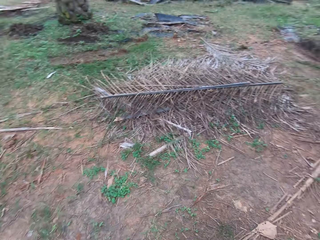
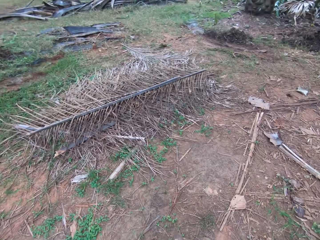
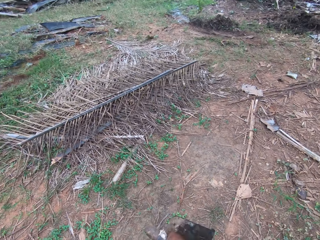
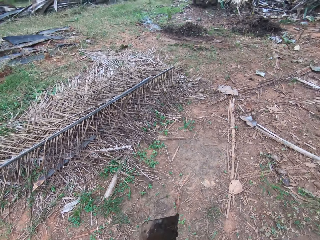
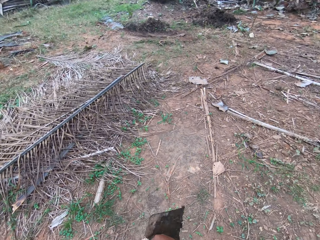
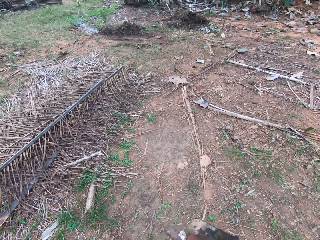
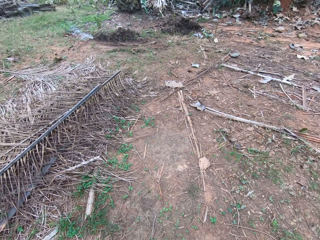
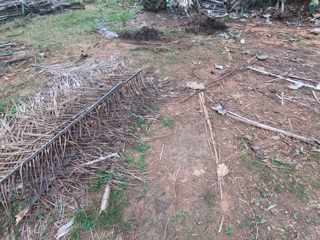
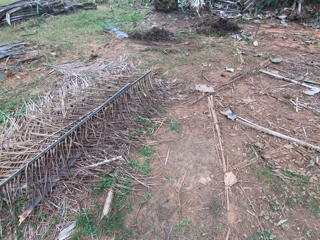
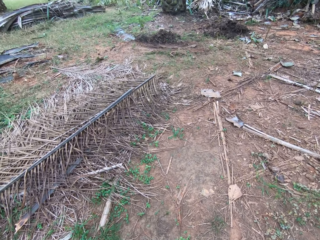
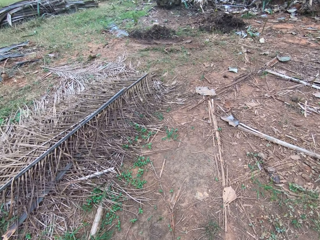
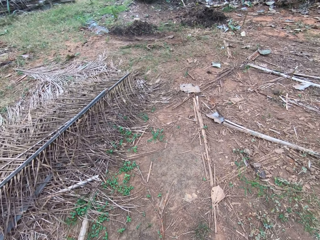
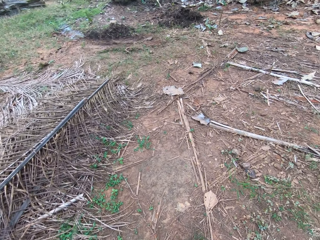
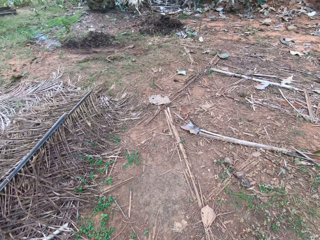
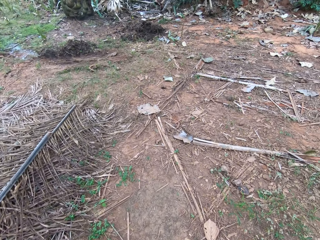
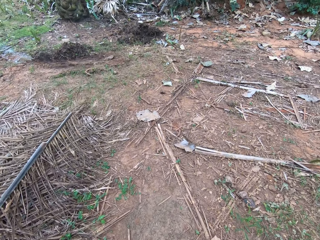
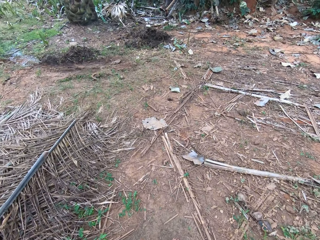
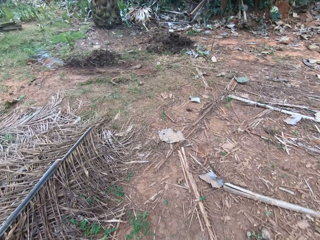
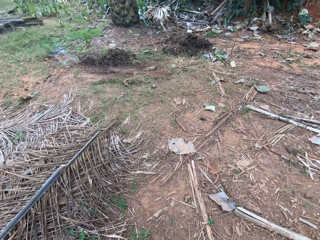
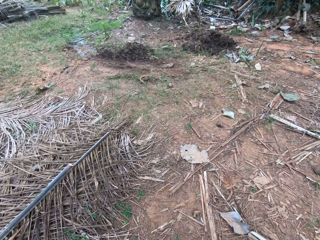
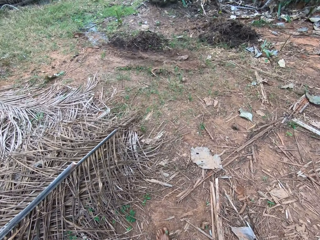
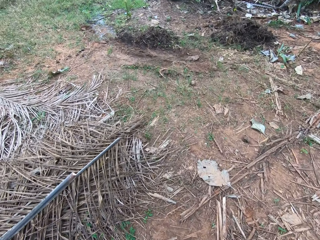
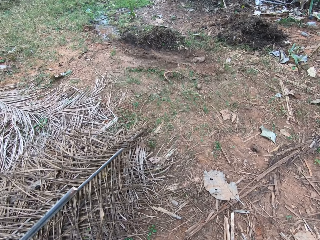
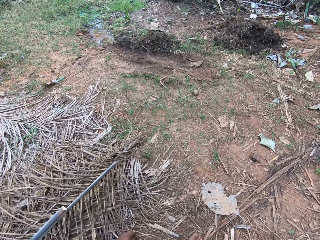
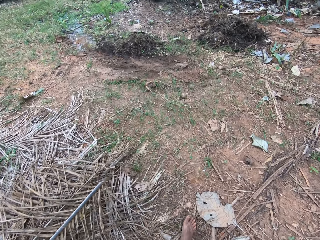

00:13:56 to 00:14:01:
The camera wearer walks around the farm.

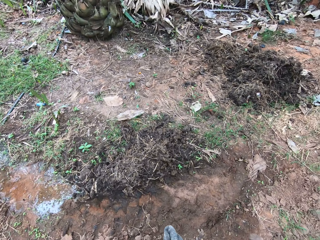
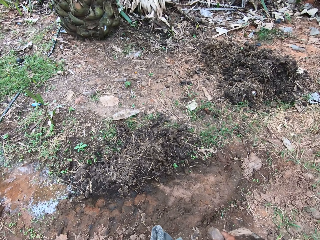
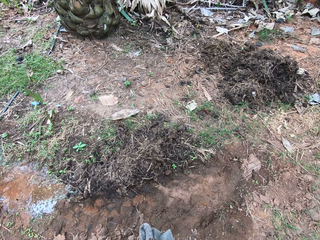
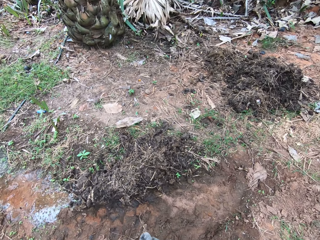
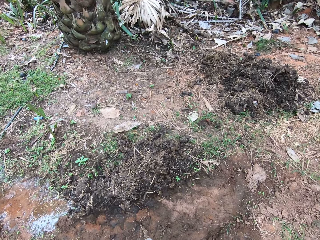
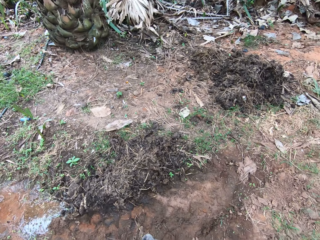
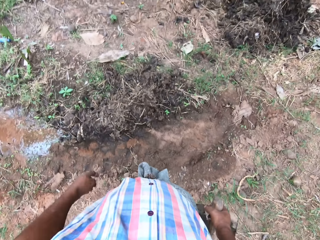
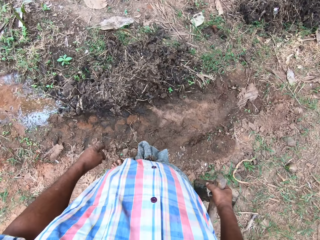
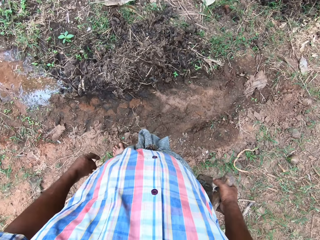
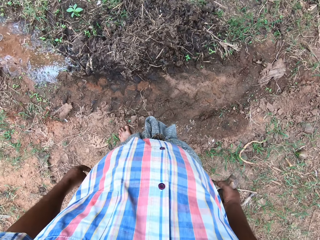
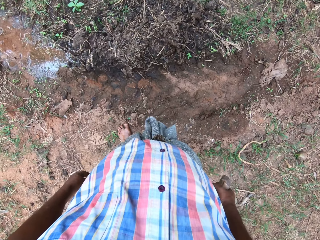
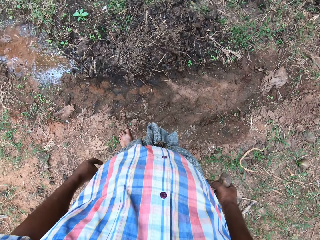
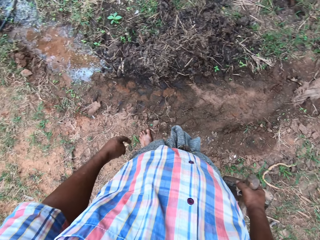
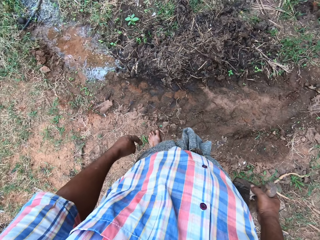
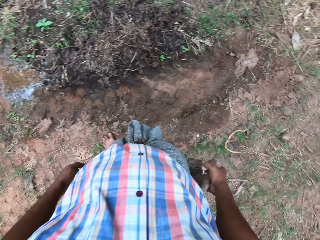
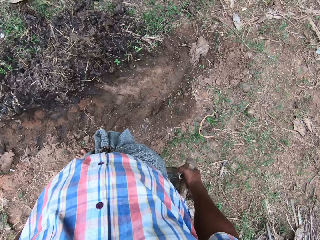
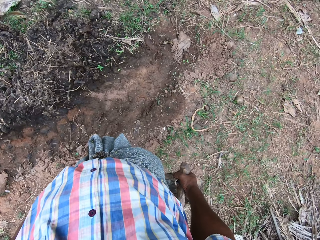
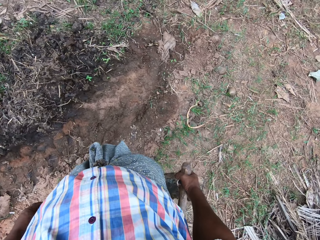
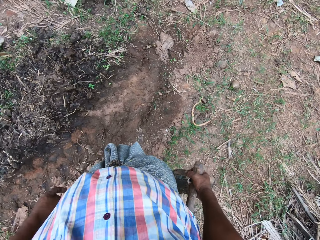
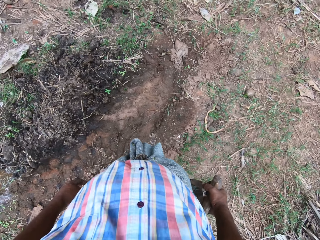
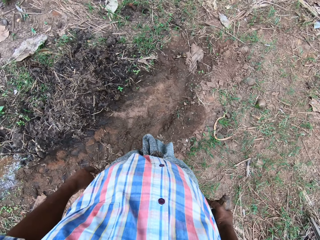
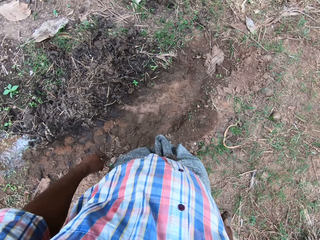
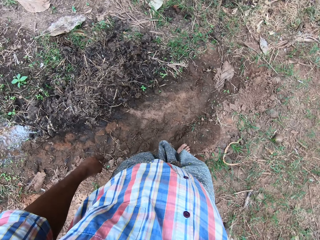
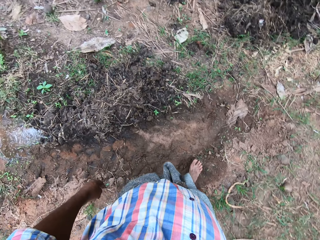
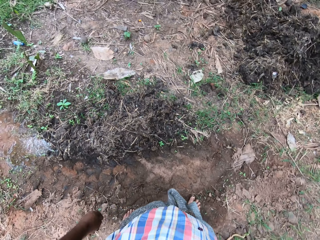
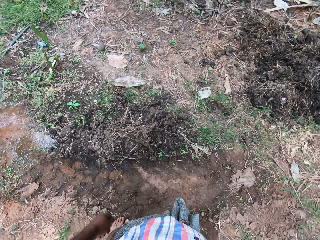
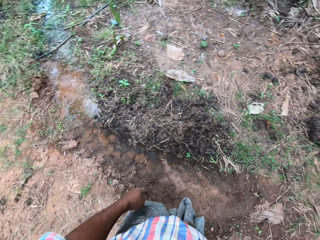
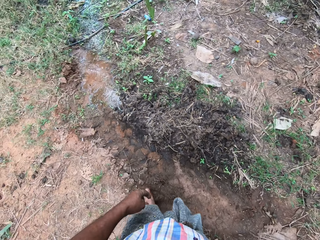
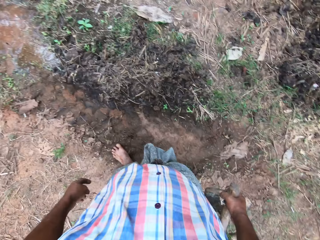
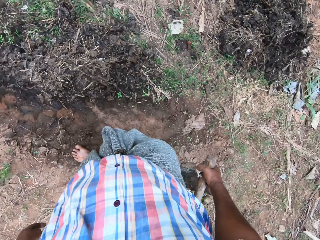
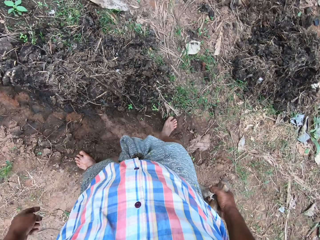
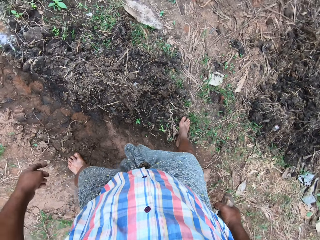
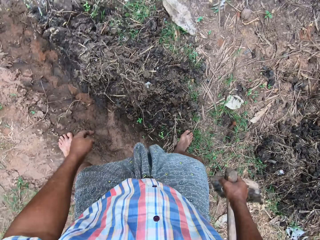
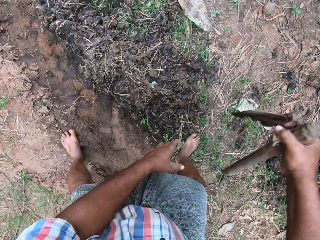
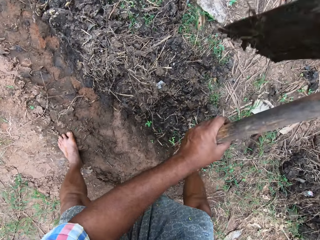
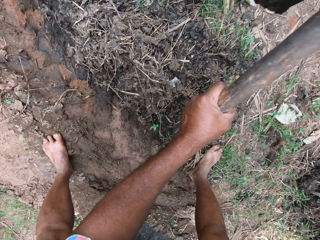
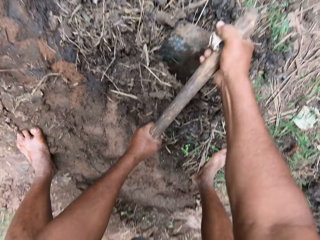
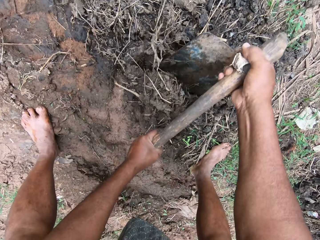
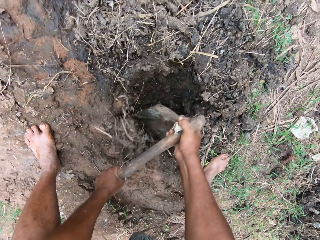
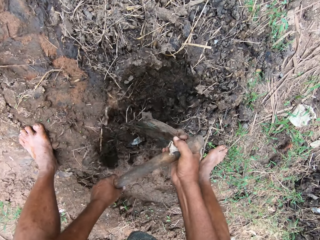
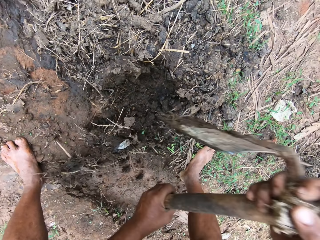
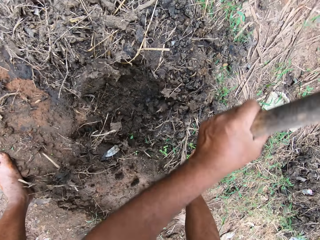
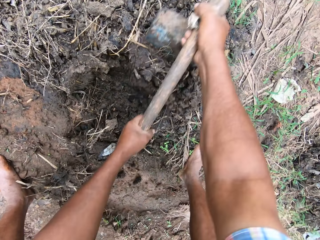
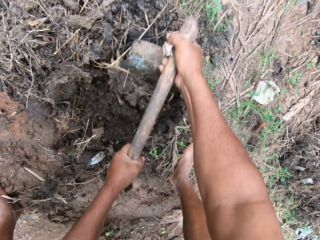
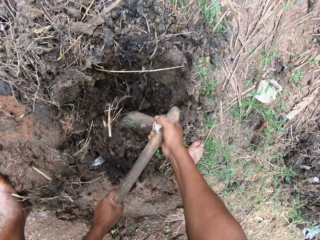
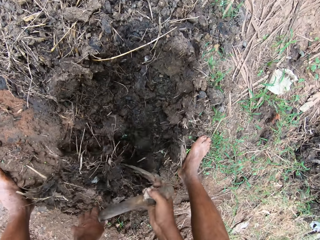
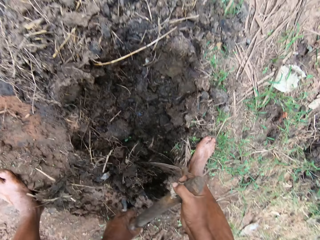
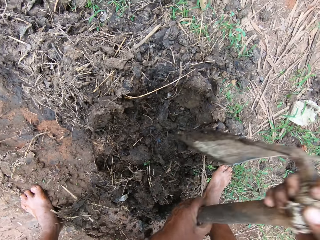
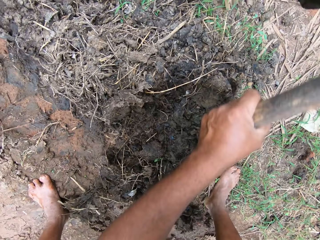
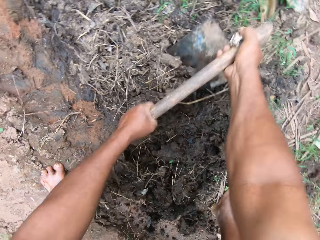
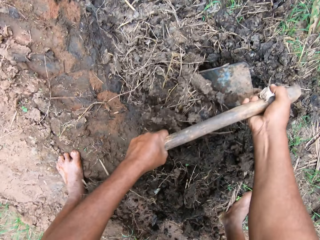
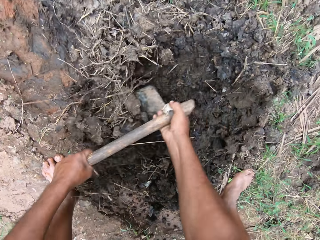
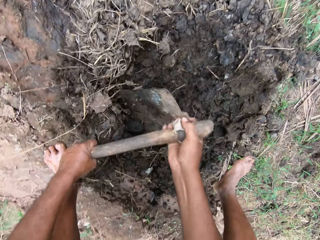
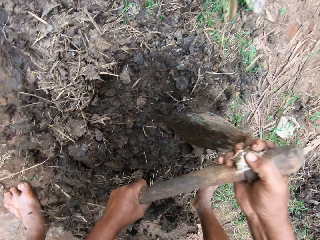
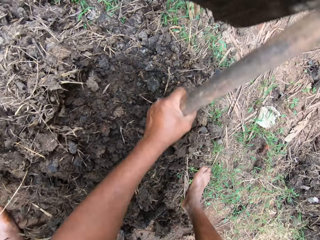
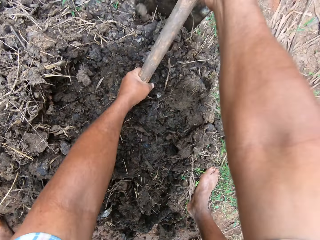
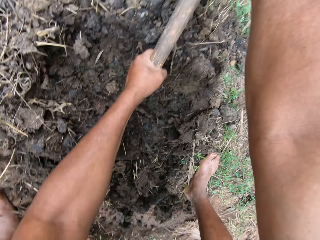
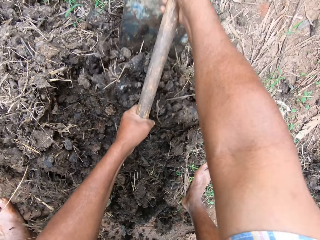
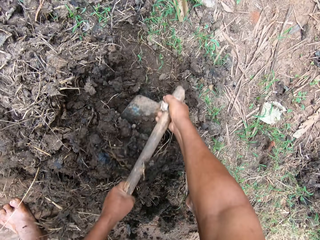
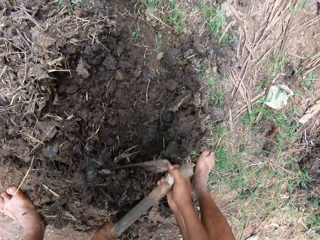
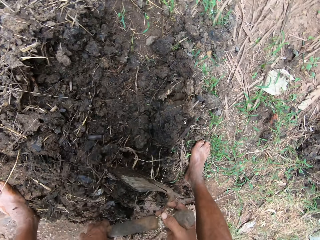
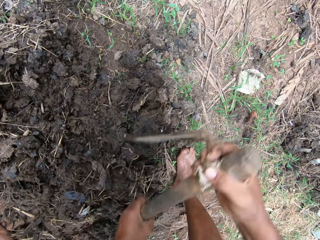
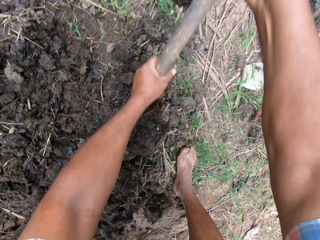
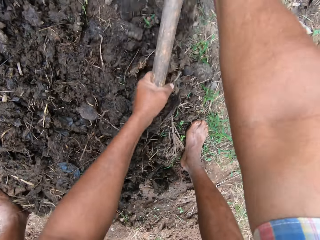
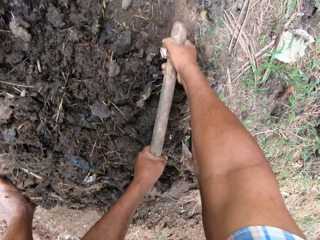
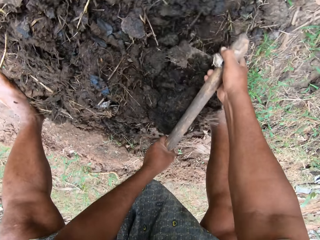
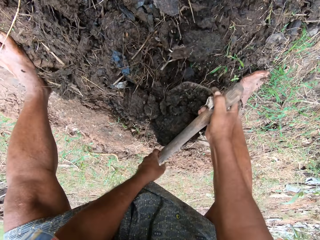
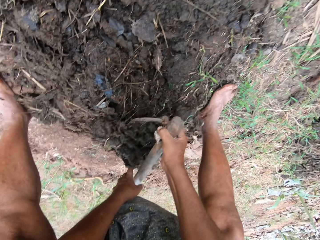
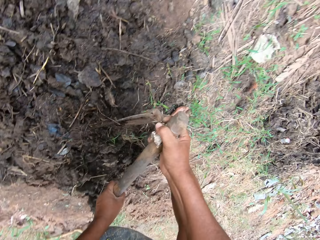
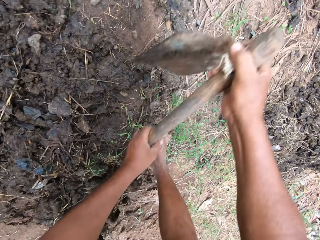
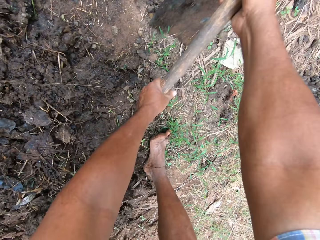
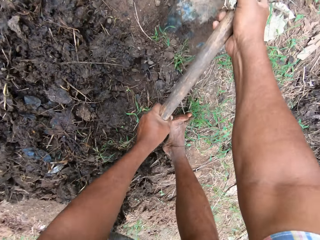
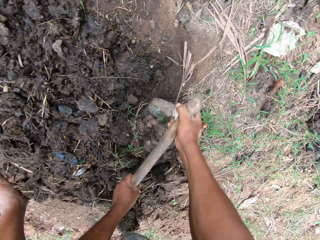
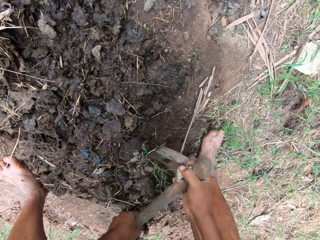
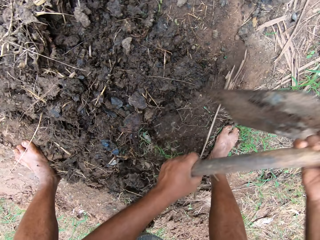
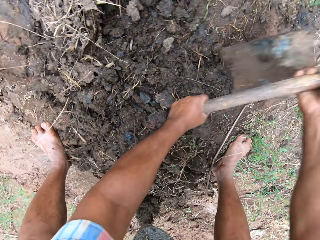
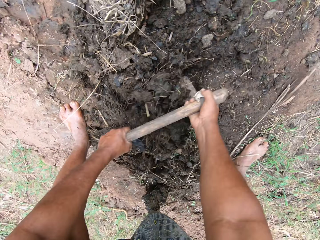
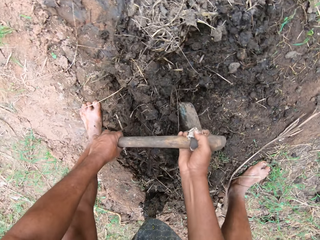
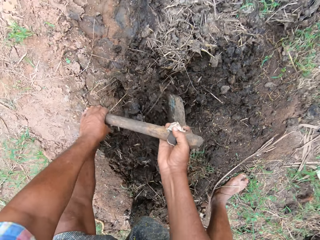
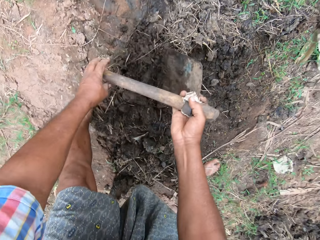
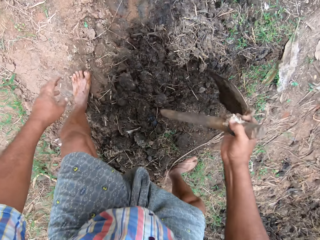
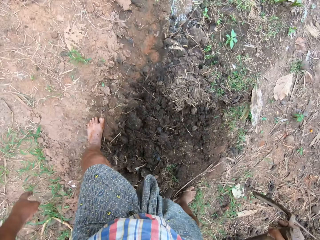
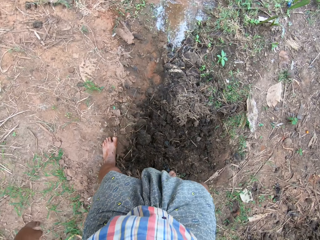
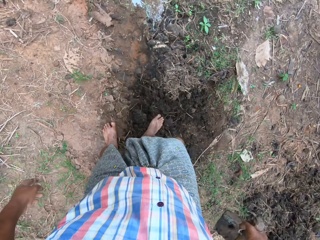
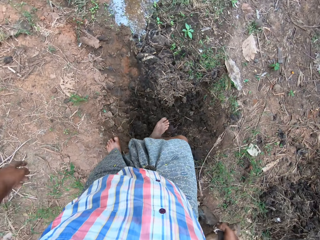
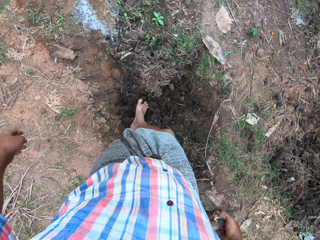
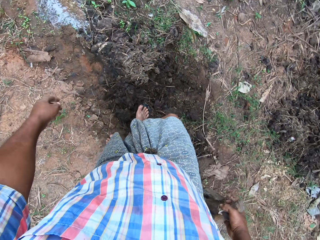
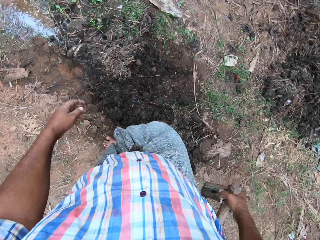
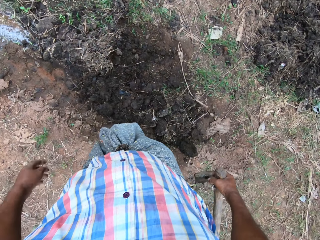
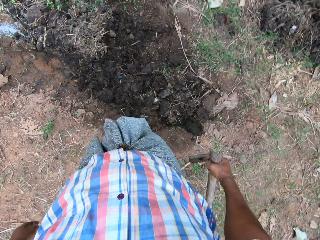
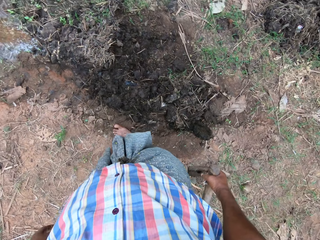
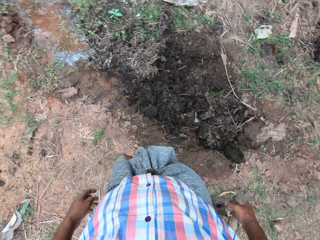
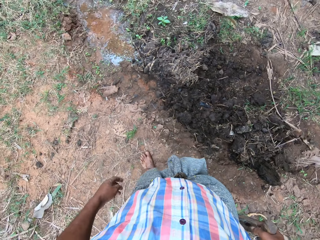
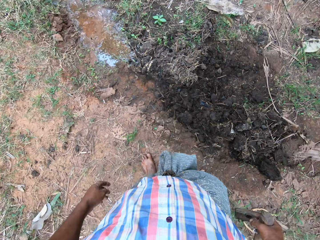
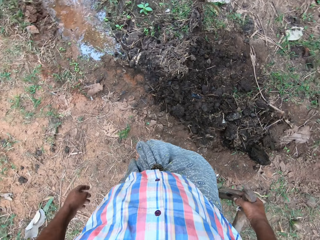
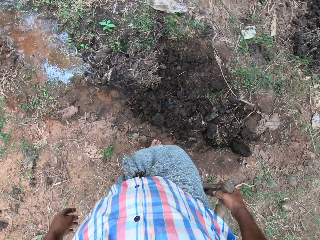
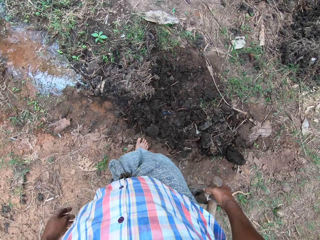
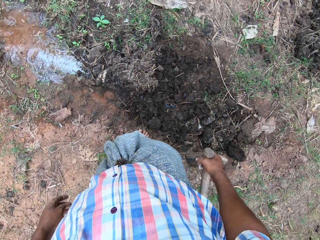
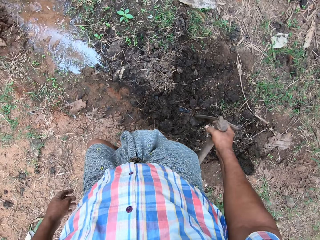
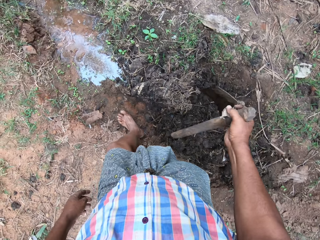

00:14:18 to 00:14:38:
The camera wearer looks around the farm. He tills the soil with a hoe. He adjusts the soil with his feet.
